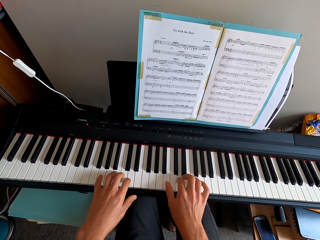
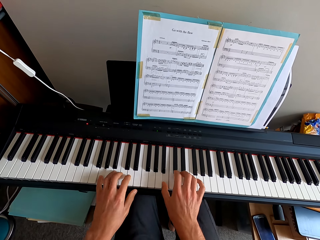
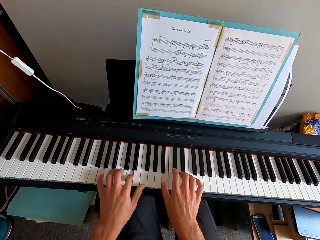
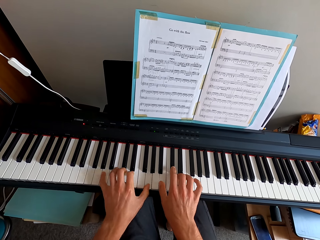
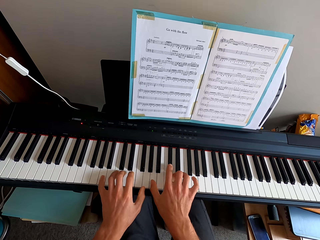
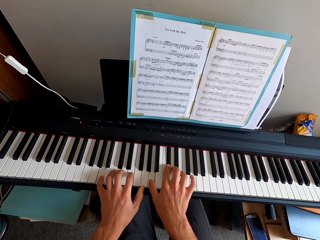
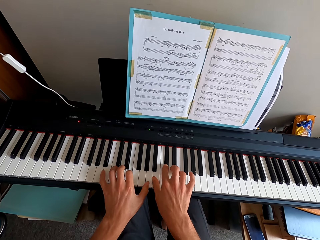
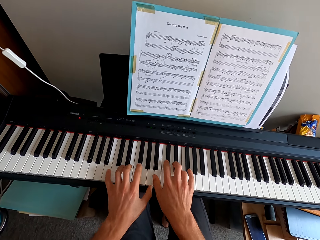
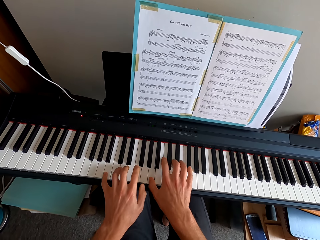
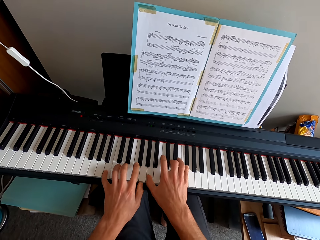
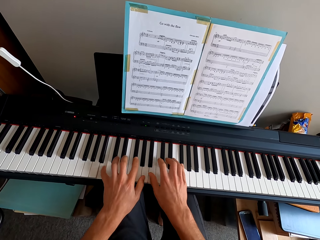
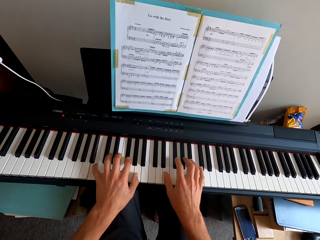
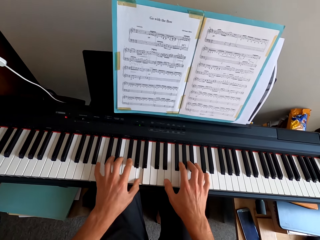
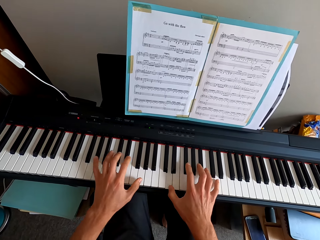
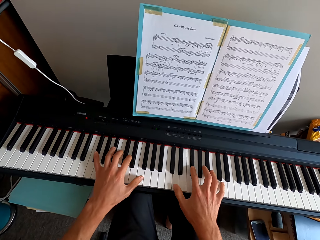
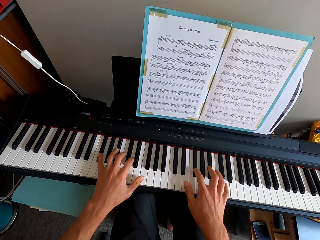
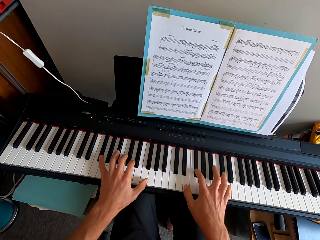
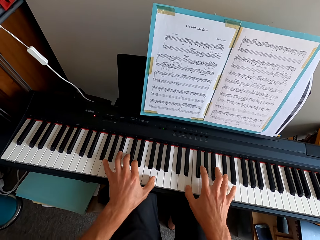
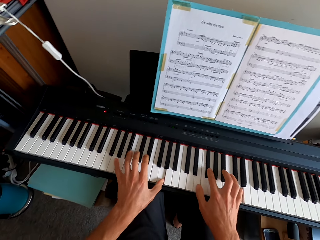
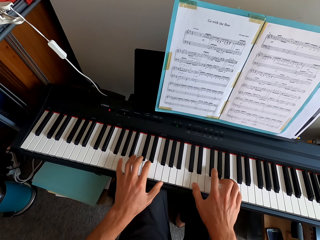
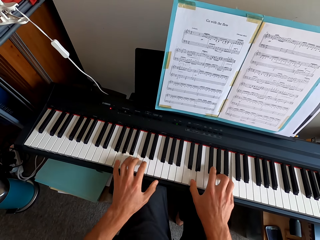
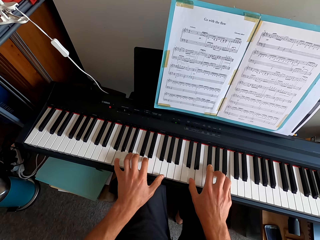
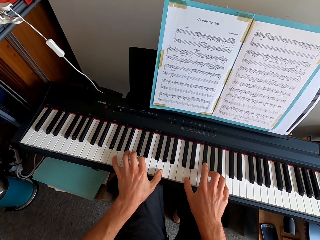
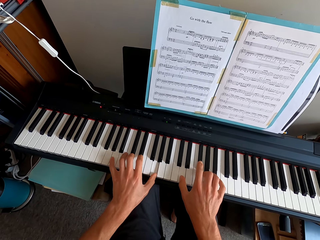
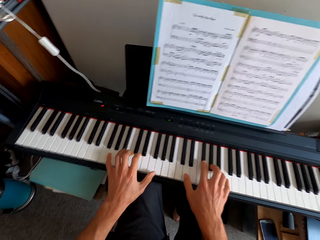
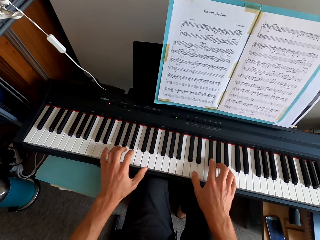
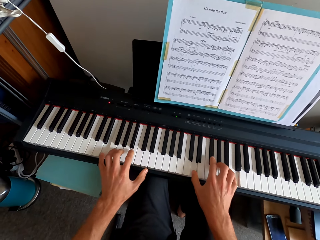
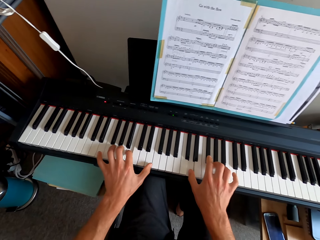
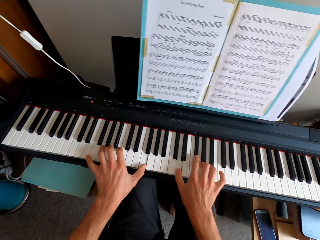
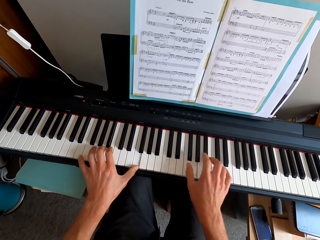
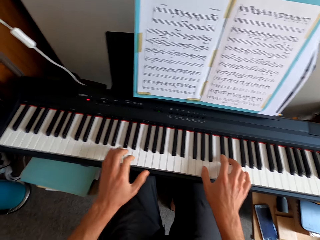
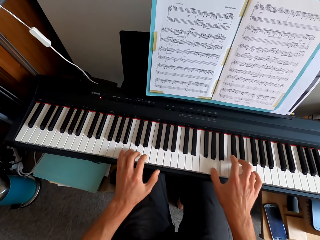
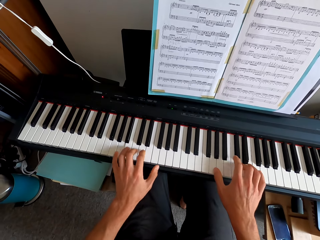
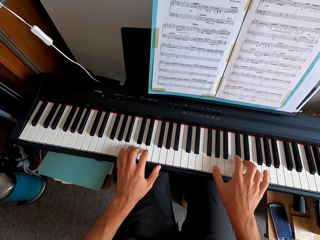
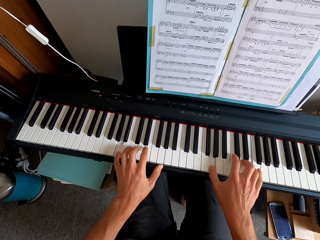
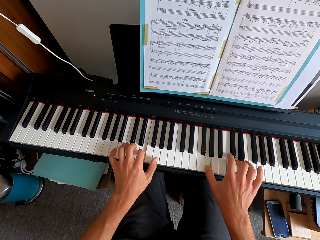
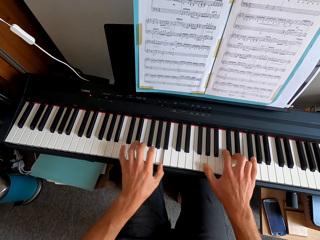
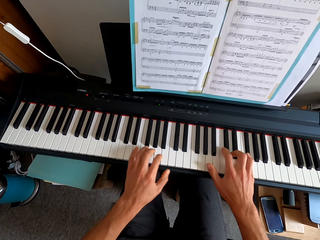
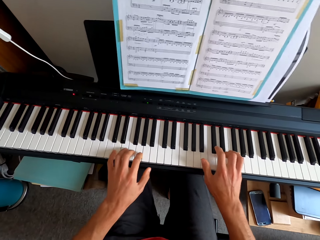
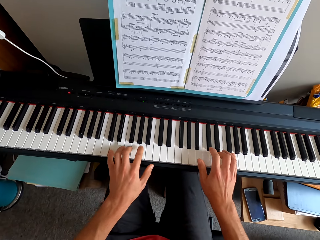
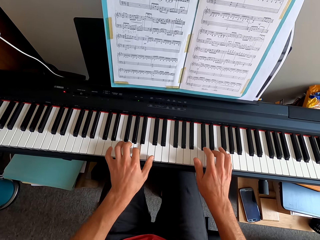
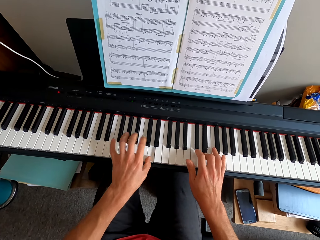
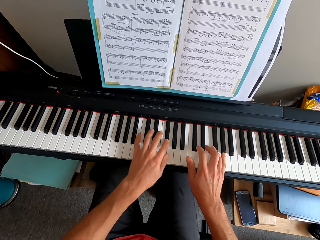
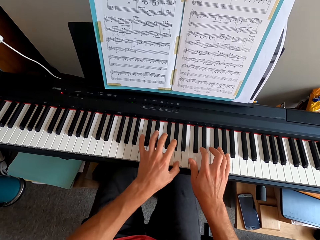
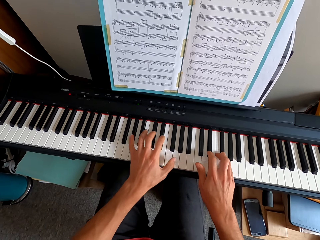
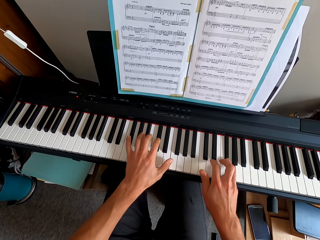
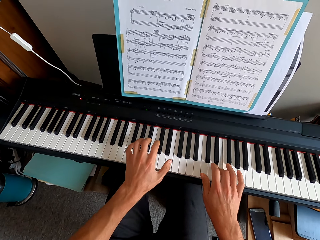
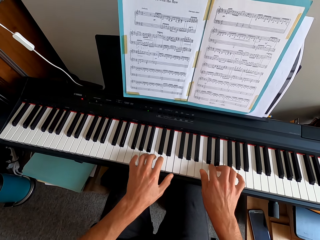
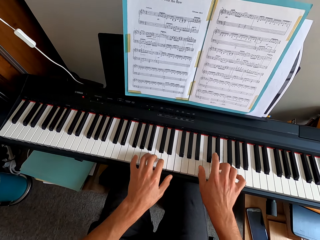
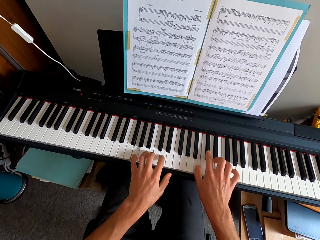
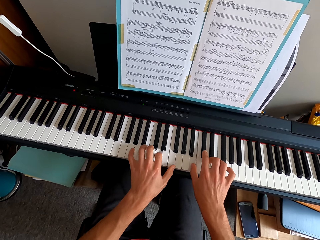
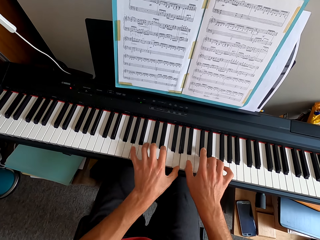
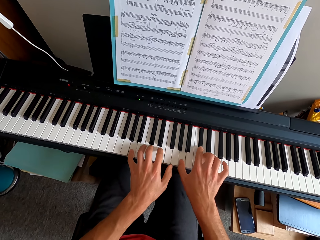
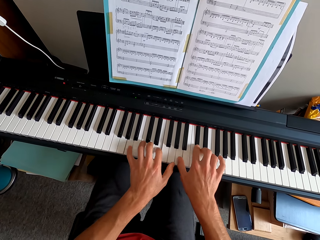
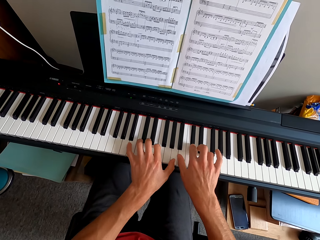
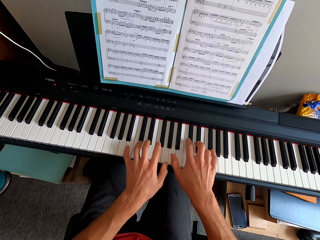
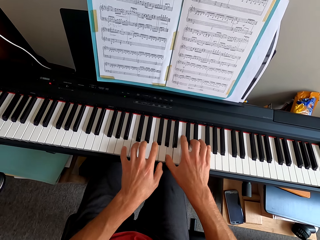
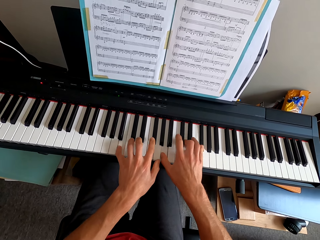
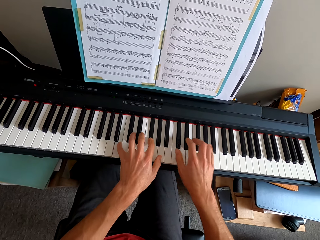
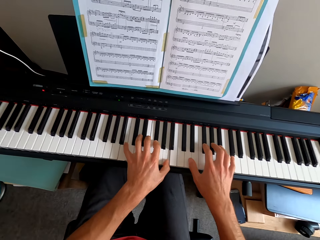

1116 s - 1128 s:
The camera wearer is playing the piano.

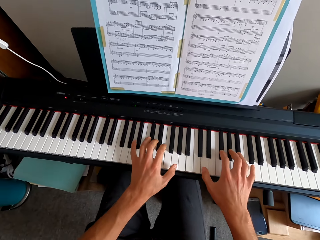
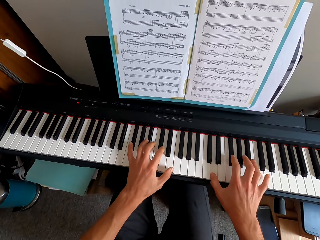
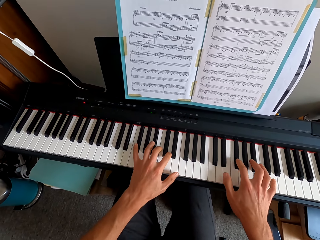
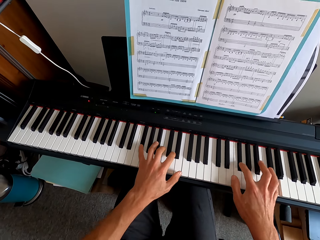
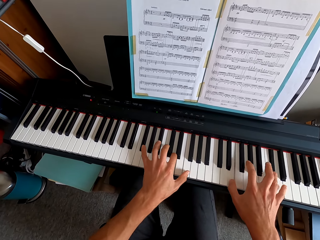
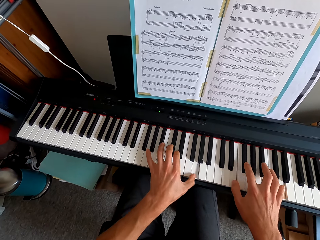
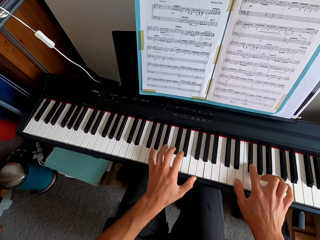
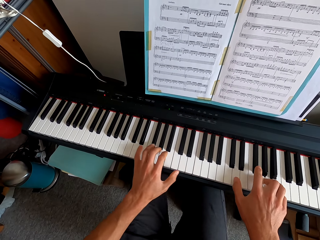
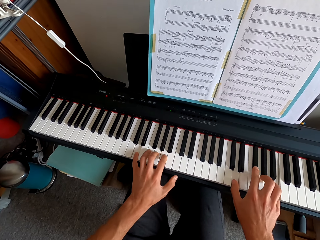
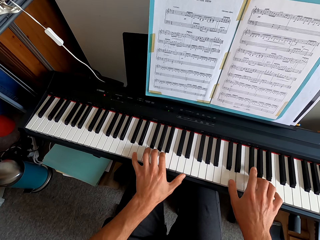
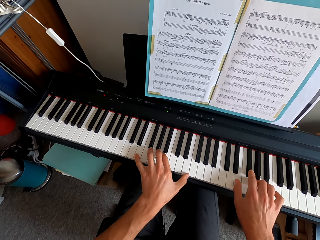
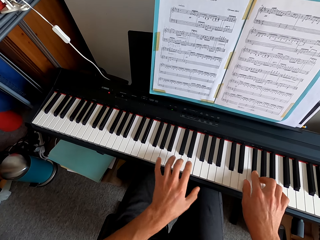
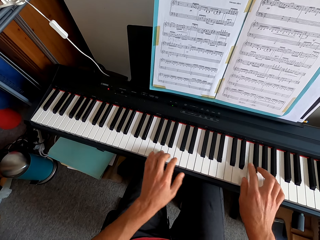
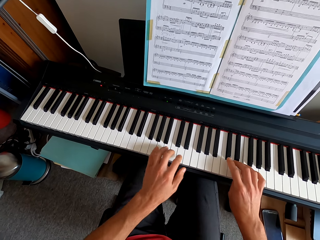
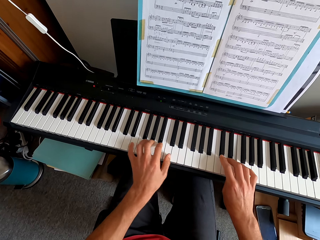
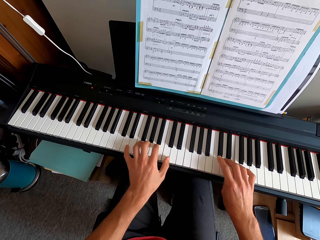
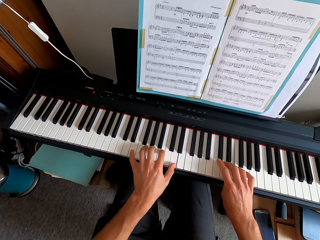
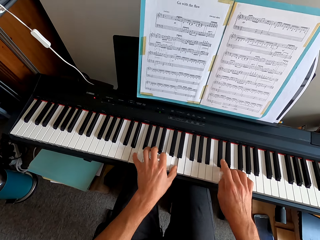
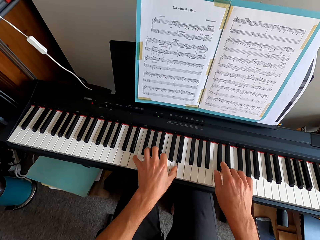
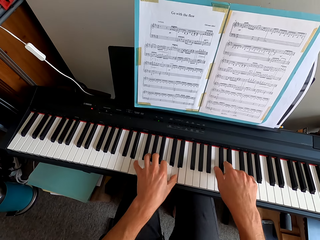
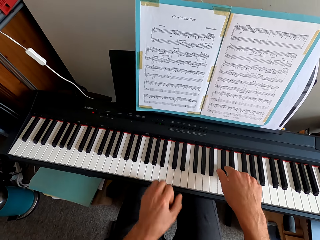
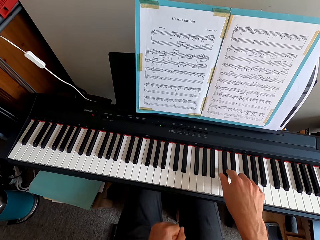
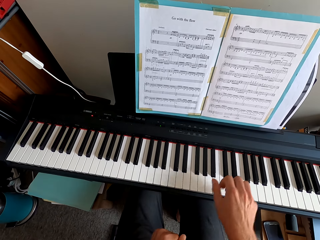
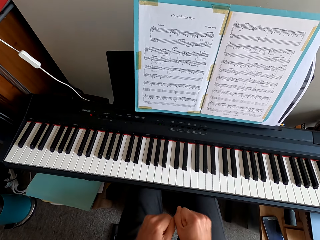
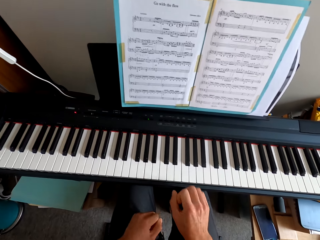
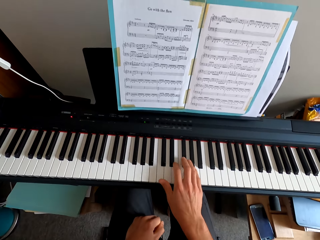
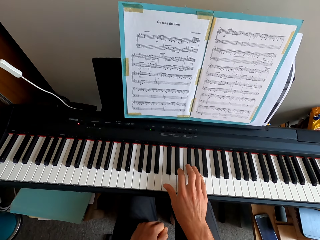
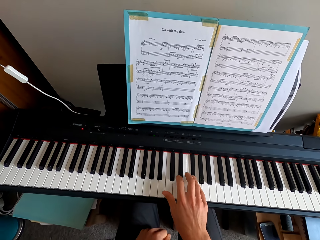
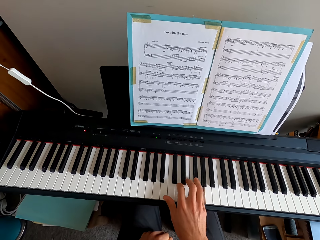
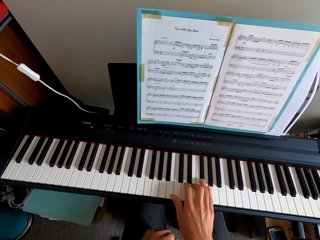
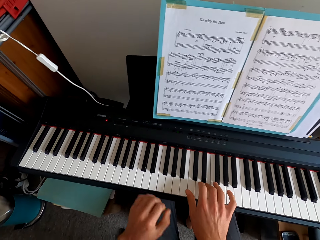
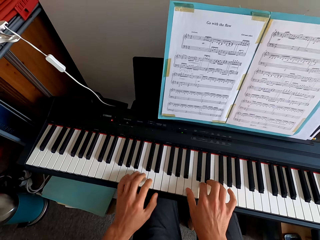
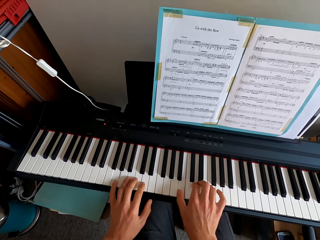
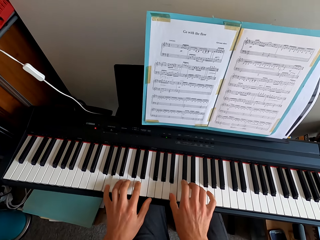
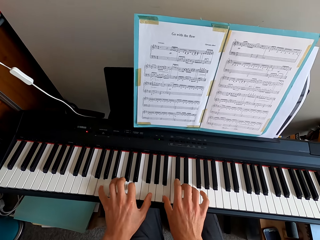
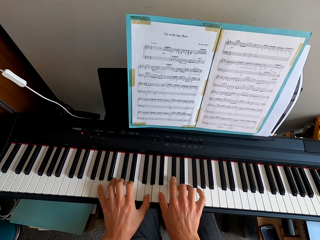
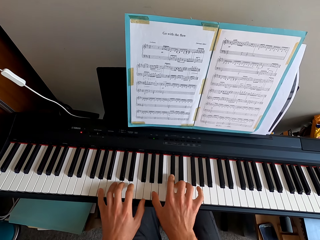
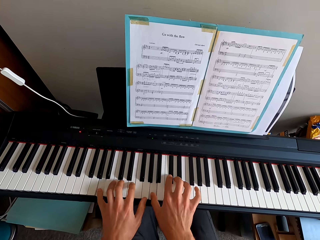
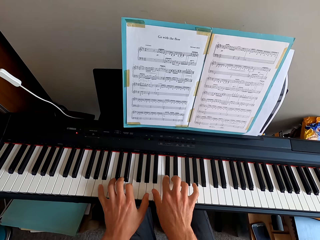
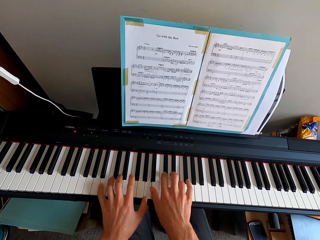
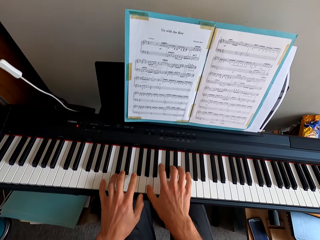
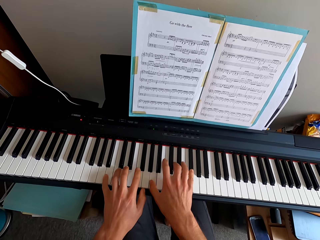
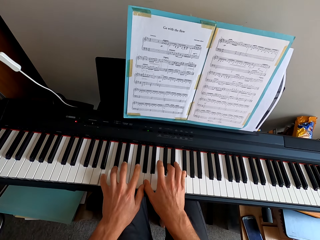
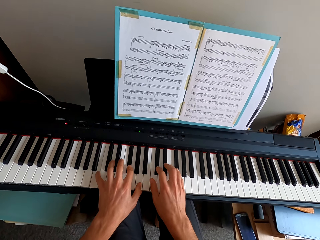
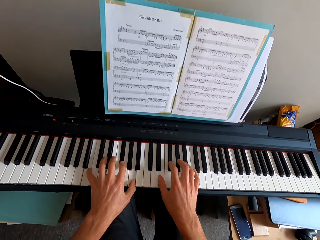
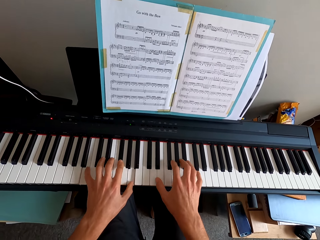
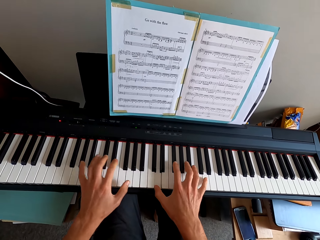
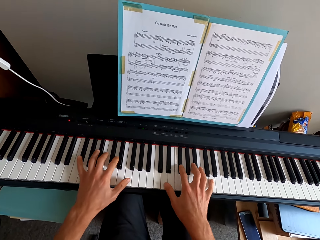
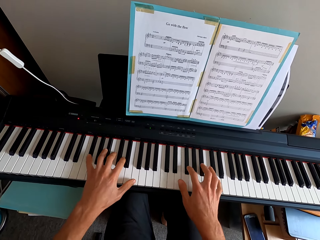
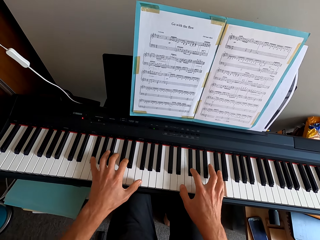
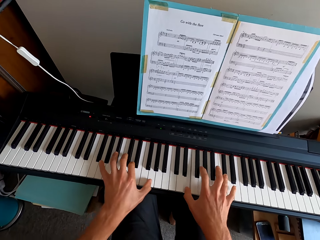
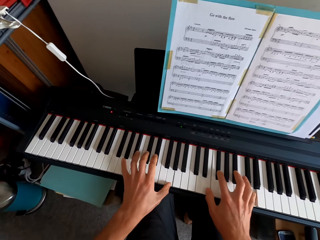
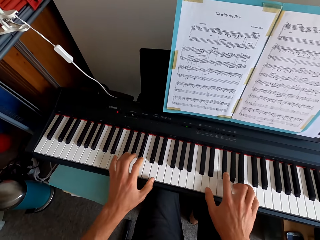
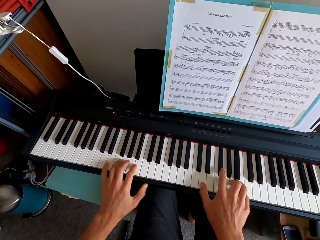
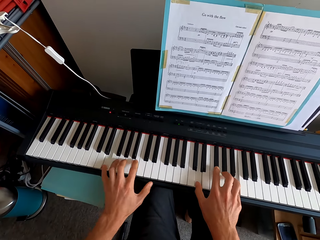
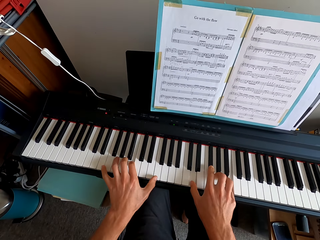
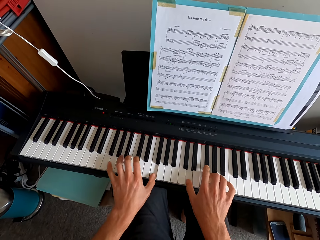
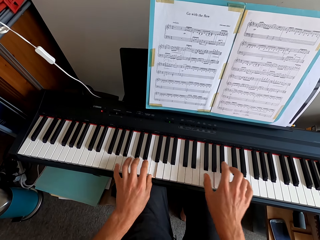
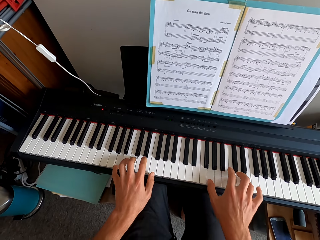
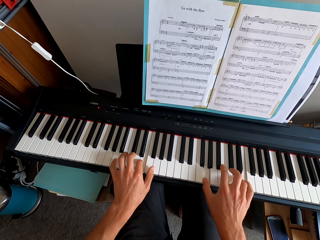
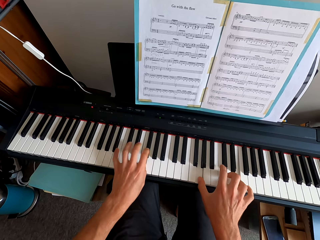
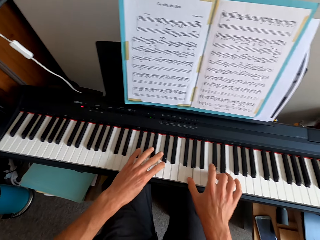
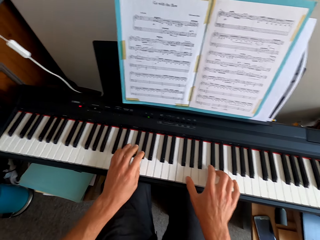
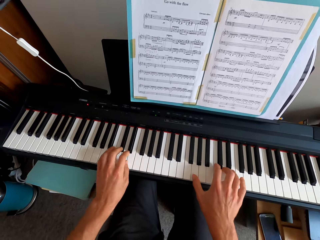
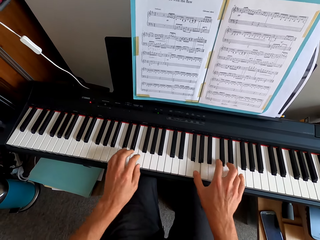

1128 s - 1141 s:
The camera wearer plays a keyboard. He pulls his hand off the keyboard. He does so again. He plays the keyboard. He plays the keyboard with both hands.
